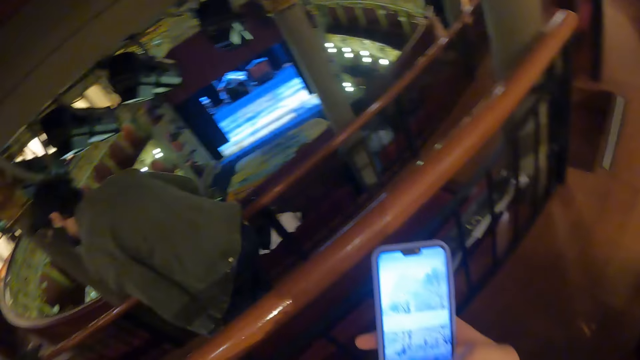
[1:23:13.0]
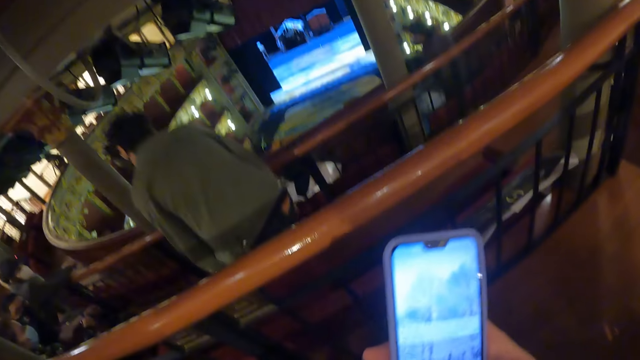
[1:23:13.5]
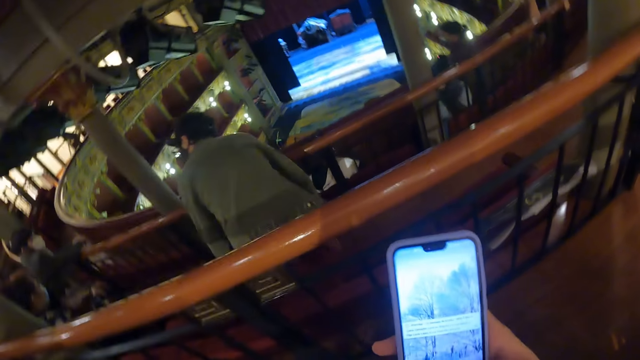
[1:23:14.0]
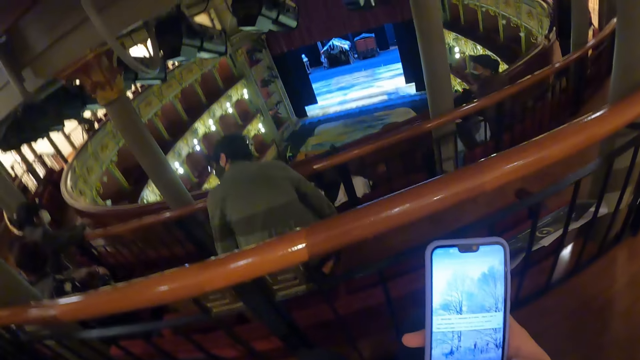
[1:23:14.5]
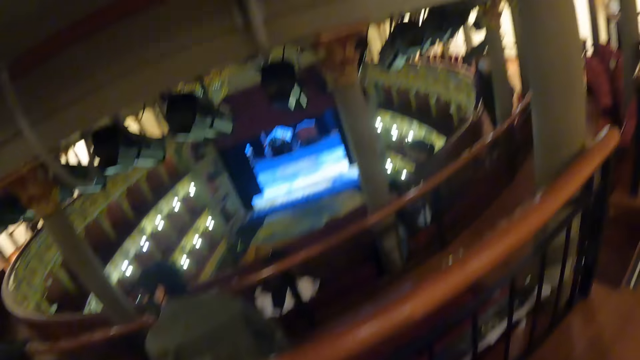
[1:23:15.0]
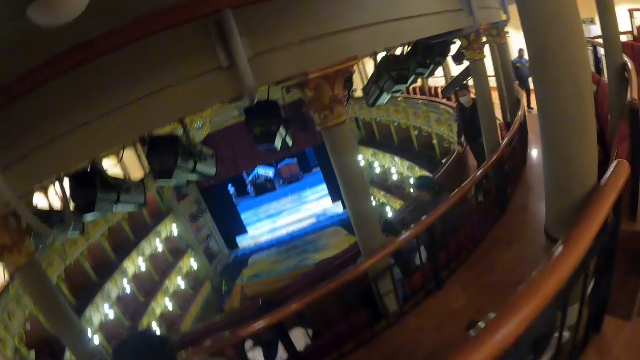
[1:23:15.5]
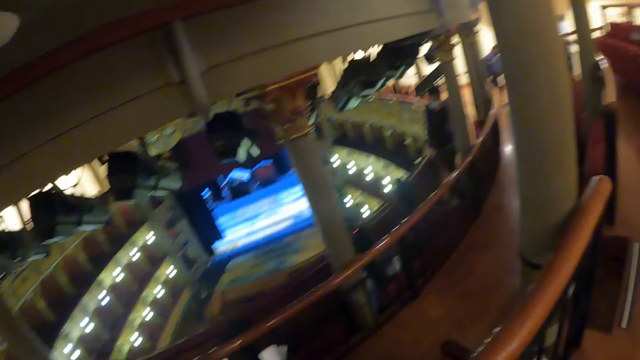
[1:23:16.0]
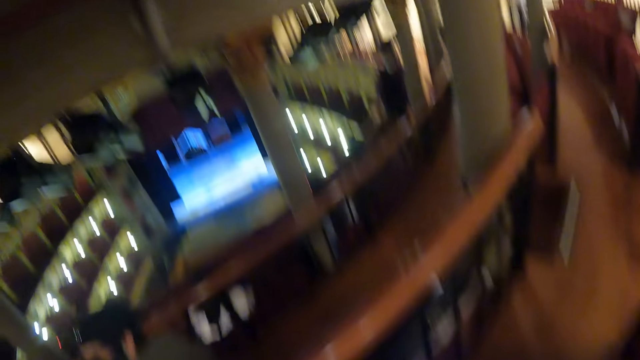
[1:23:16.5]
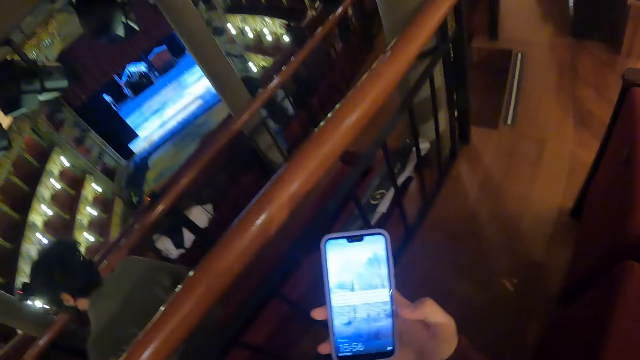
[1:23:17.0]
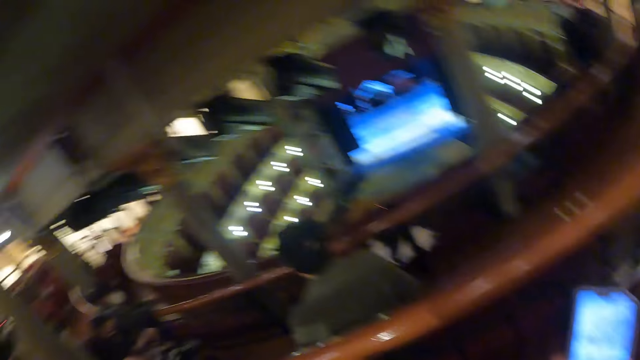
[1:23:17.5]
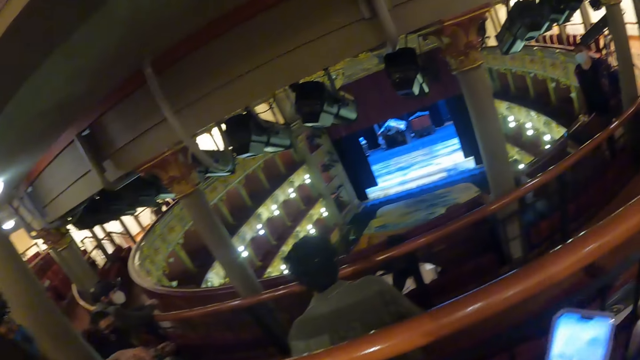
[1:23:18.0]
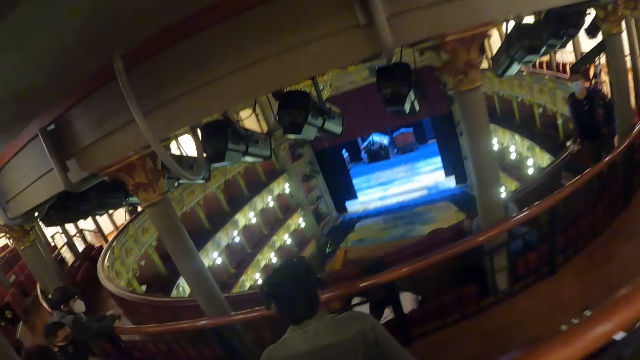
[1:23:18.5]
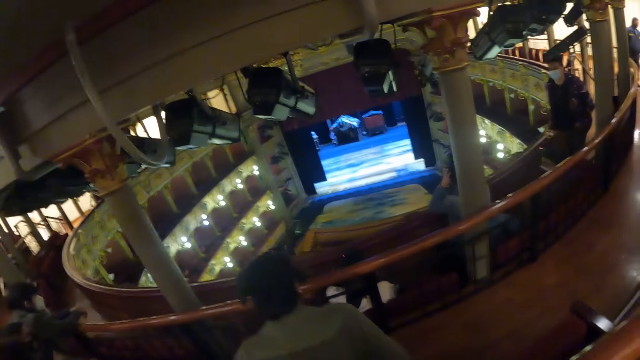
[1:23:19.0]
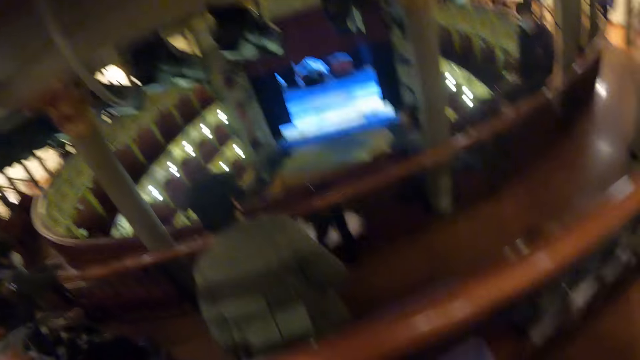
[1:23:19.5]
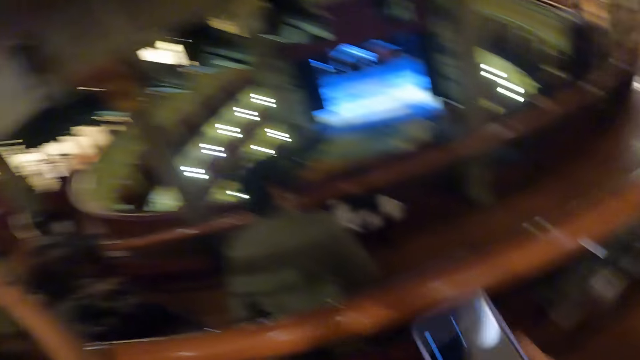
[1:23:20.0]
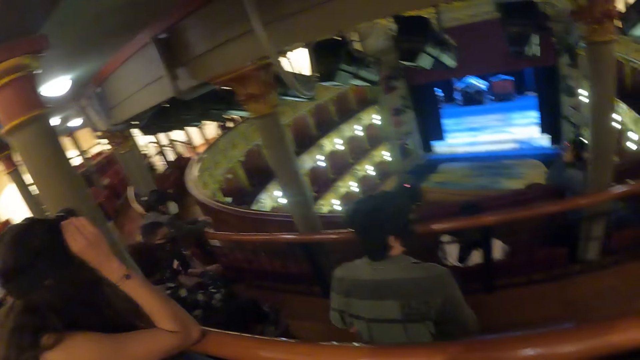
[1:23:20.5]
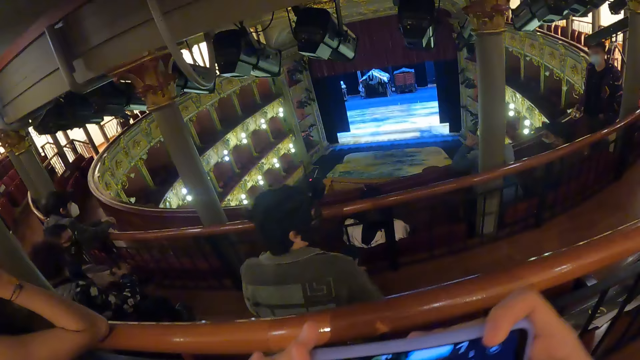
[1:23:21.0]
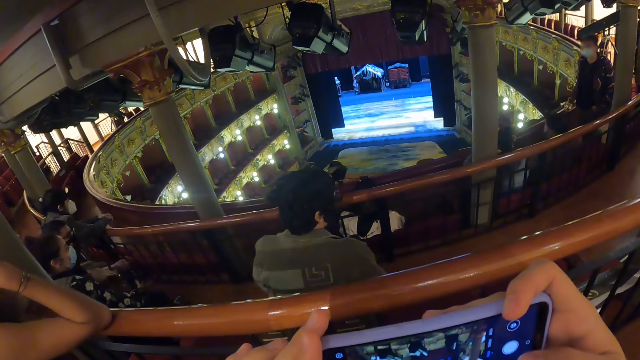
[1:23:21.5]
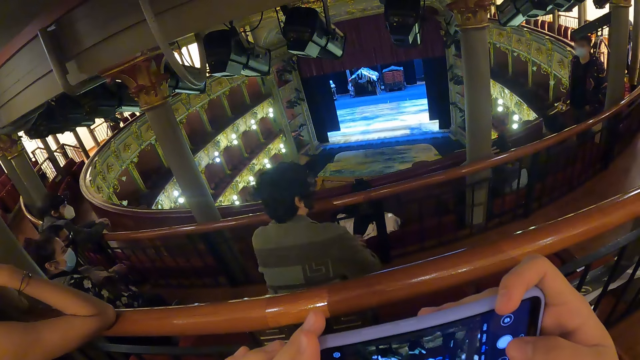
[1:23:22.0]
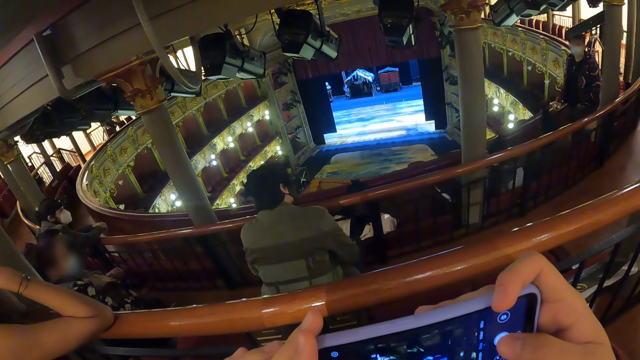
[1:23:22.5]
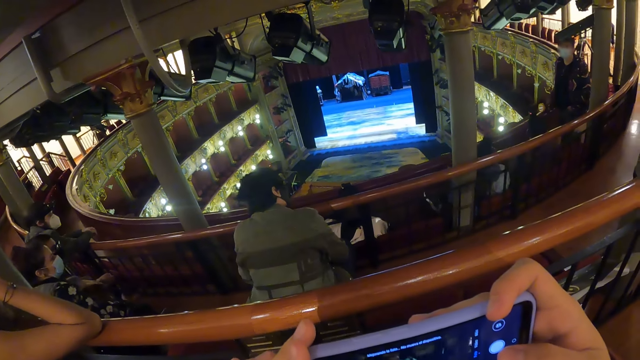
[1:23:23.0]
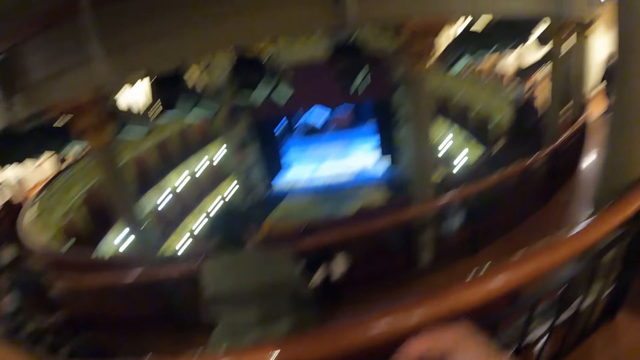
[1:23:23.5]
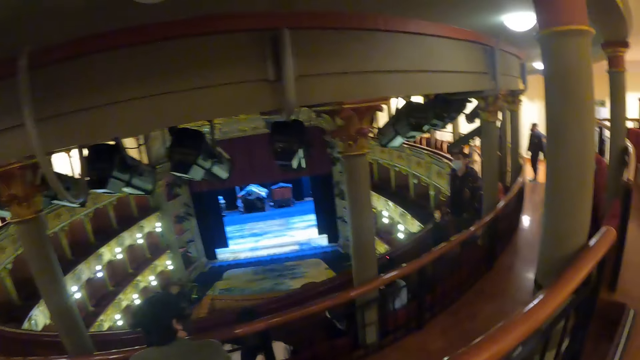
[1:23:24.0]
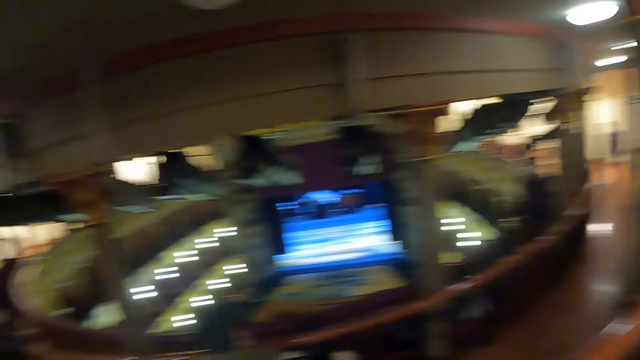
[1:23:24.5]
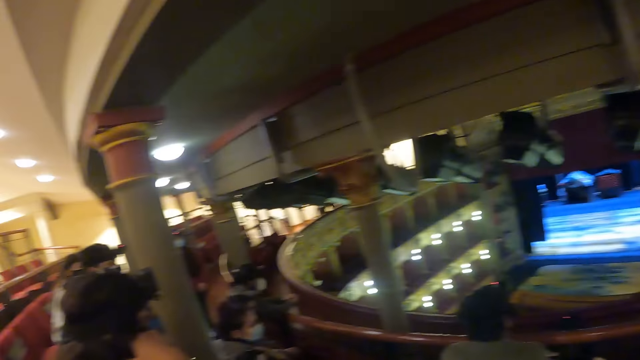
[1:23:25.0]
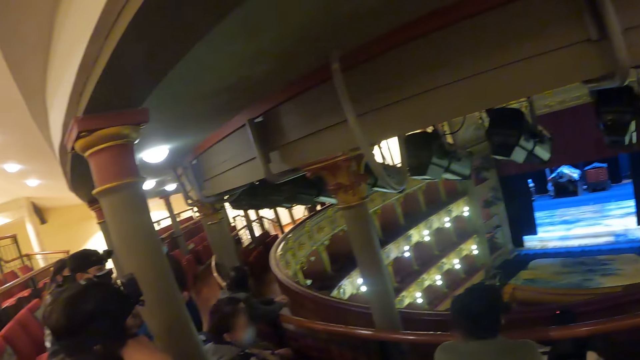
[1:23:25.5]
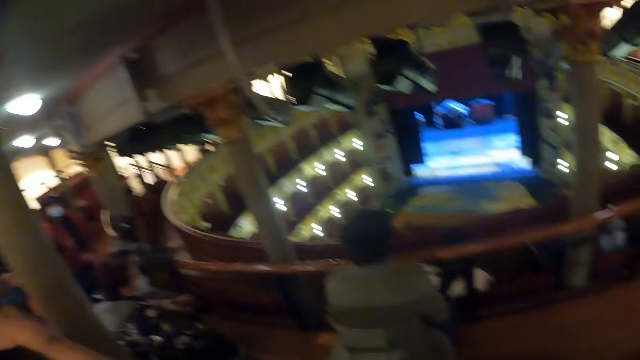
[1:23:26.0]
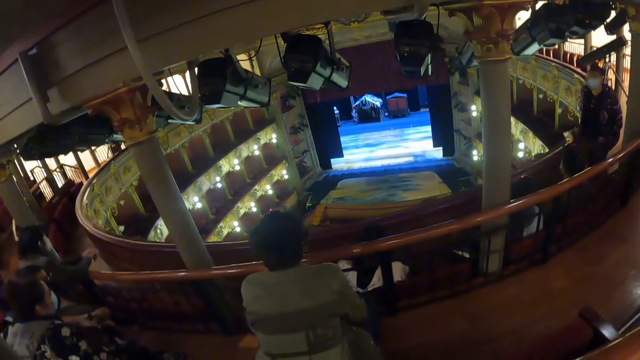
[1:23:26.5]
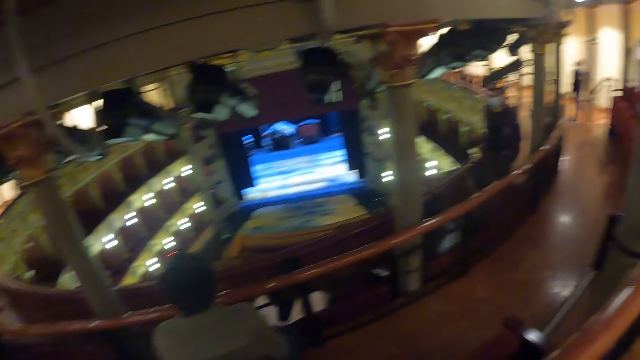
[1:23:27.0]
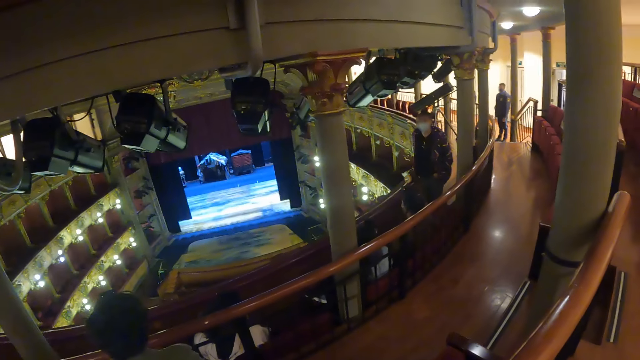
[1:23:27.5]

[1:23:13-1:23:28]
The camera wearer scrolls the phone. He takes a picture with his phone. He looks around the auditorium.

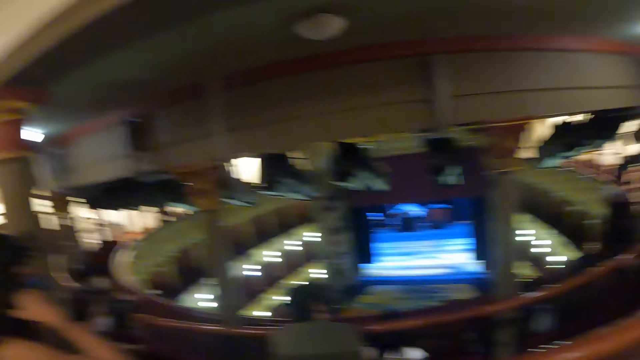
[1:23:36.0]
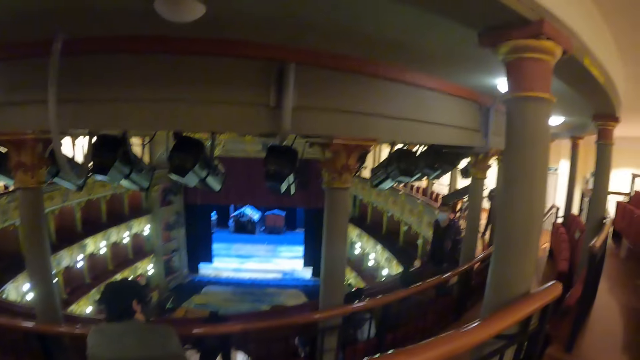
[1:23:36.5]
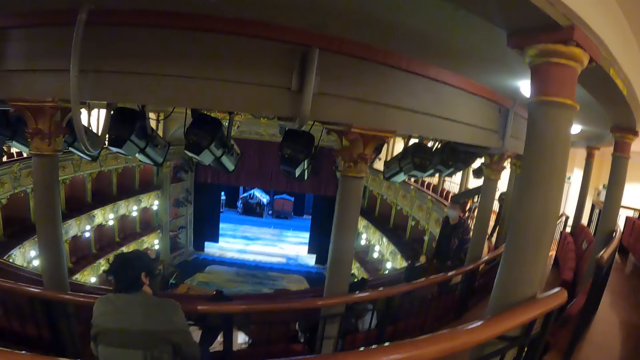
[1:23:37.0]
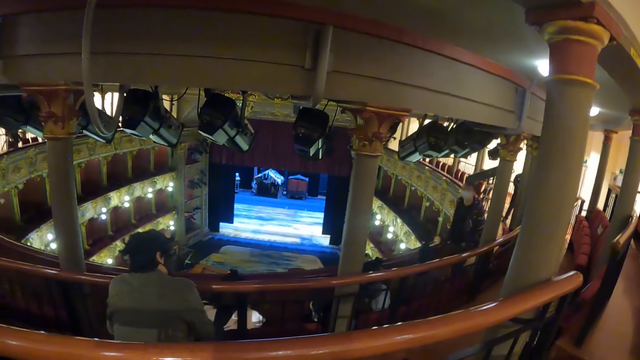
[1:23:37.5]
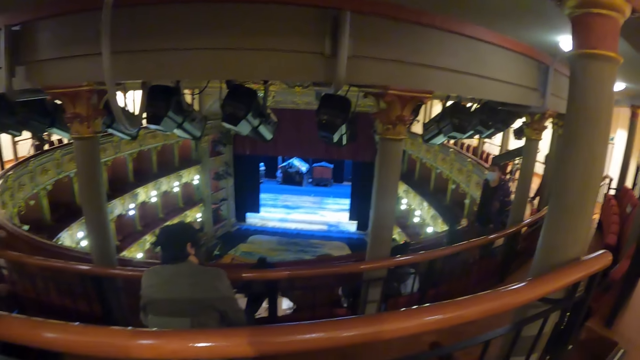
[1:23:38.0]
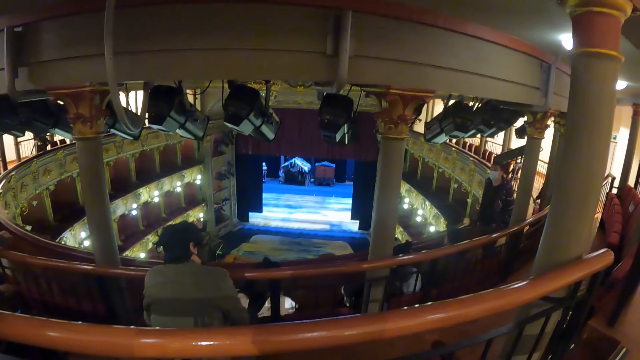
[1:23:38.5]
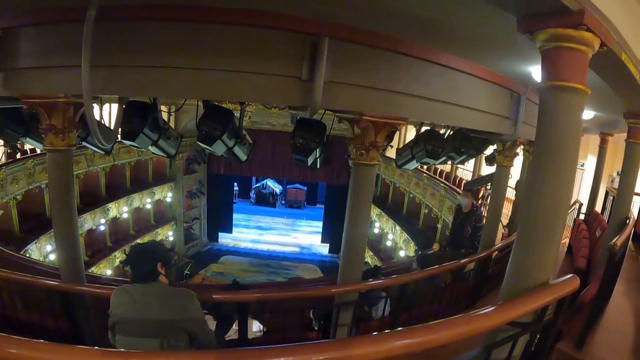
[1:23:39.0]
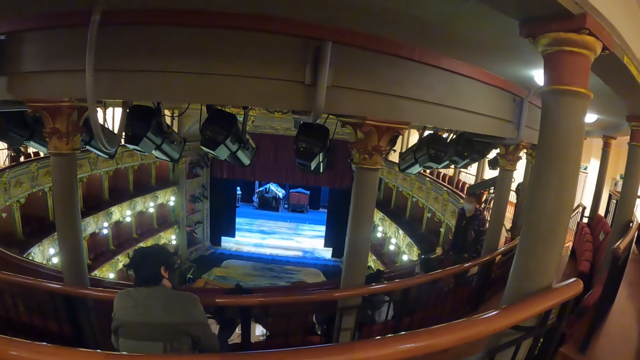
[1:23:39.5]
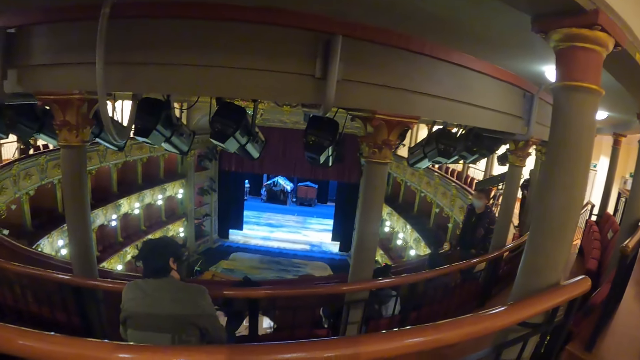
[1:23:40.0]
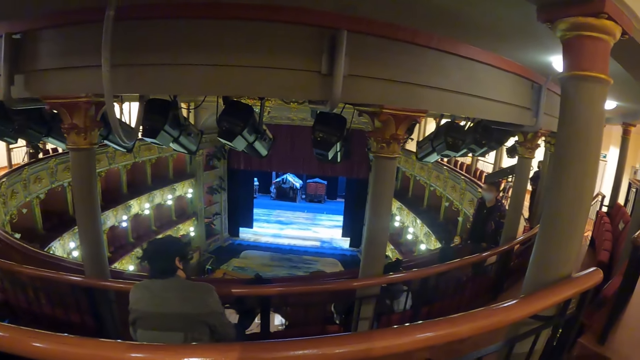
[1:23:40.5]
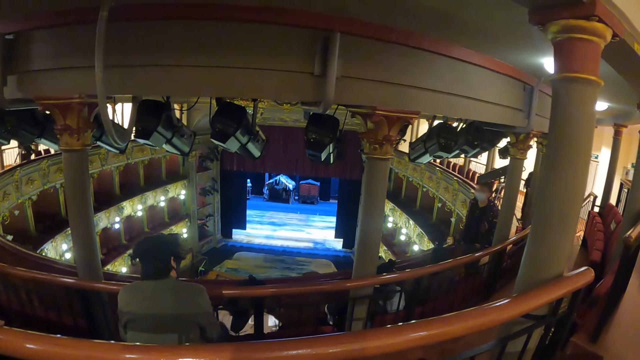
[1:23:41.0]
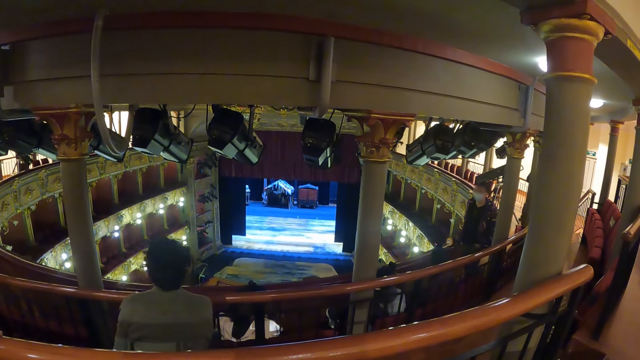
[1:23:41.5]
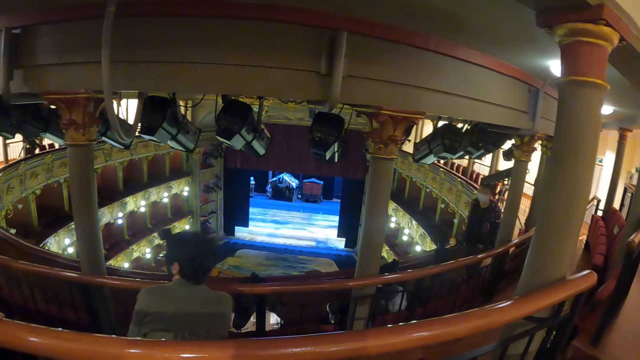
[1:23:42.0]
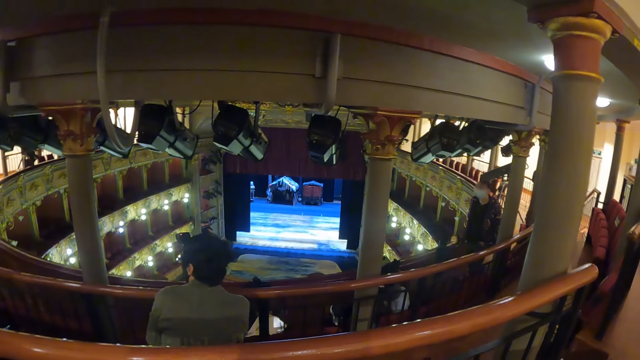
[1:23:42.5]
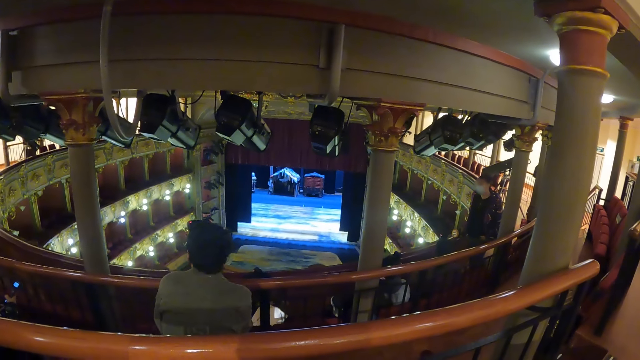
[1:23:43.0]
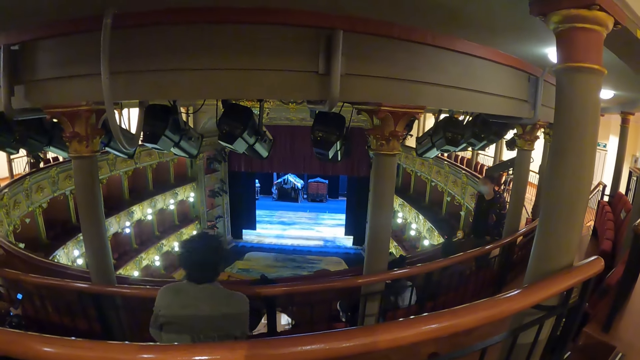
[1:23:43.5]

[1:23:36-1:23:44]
The camera wearer looks at a man.
